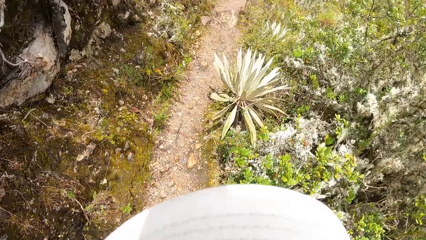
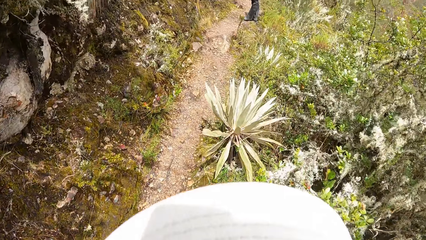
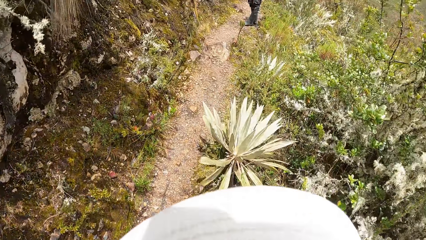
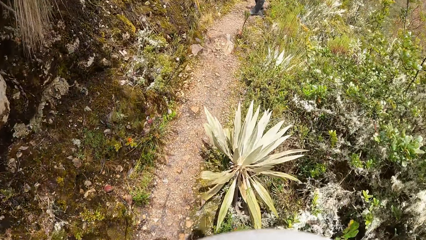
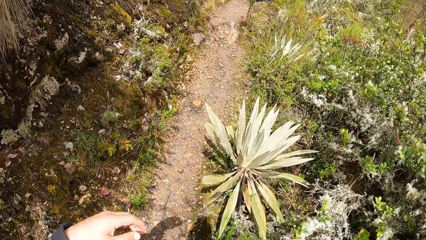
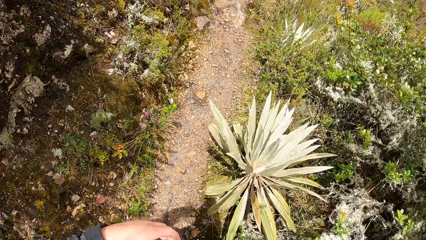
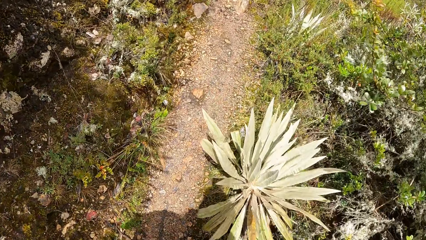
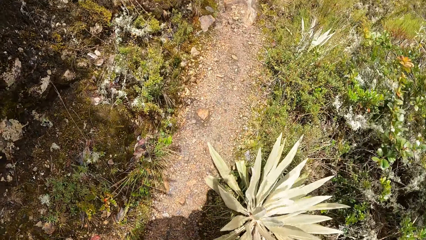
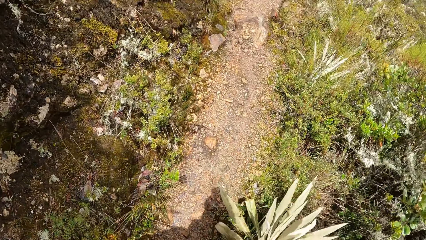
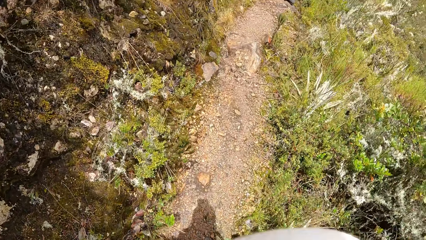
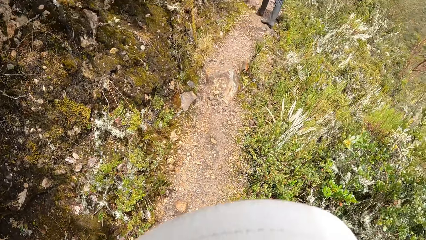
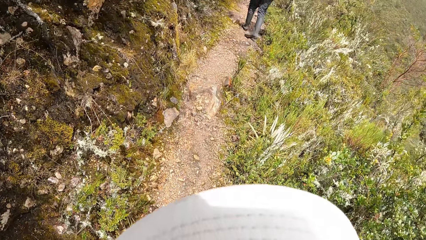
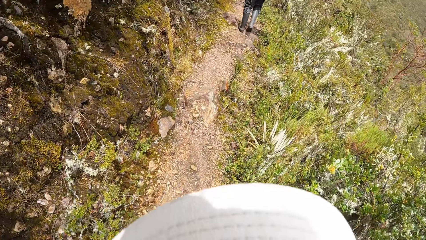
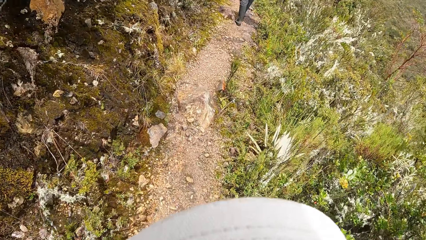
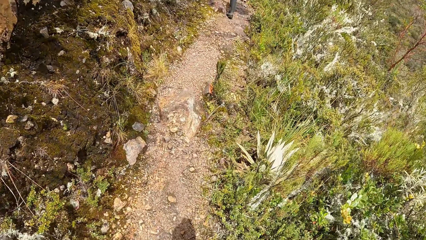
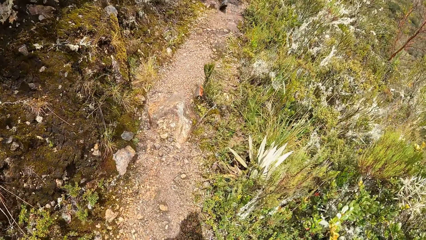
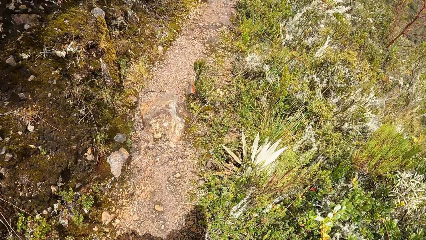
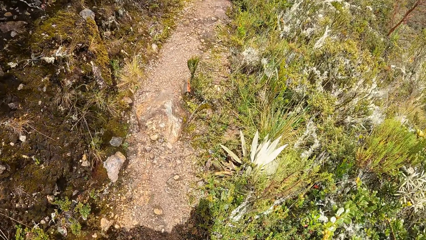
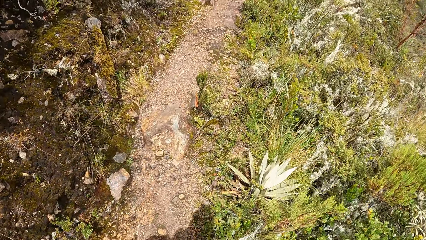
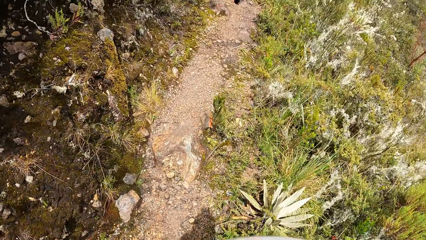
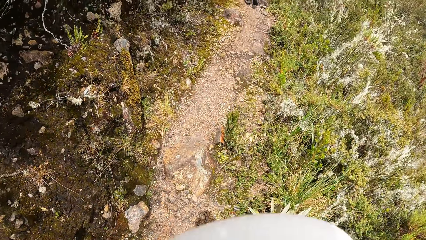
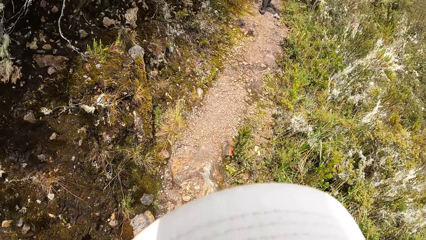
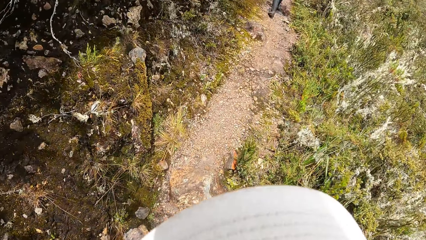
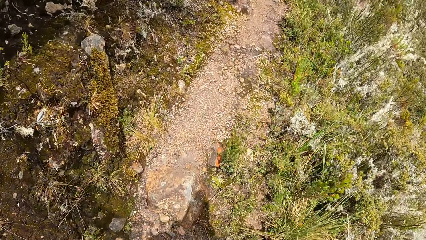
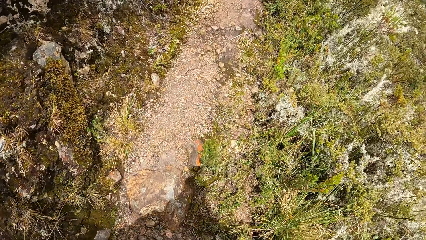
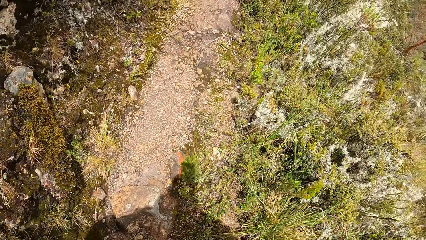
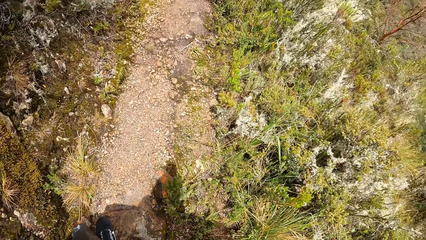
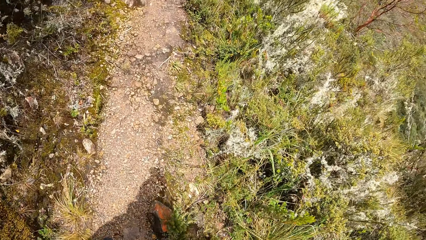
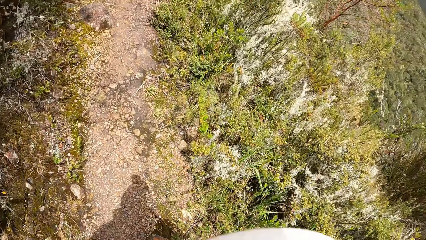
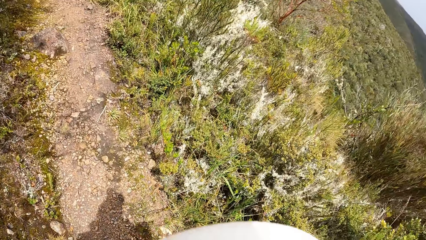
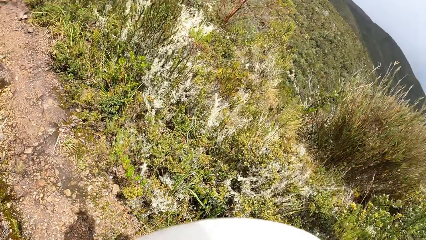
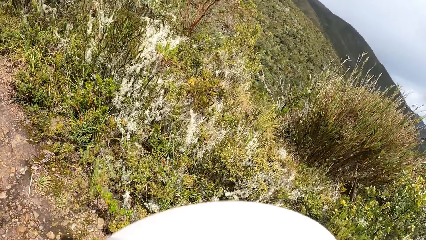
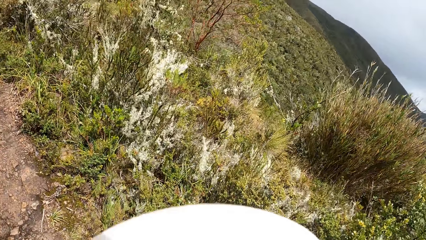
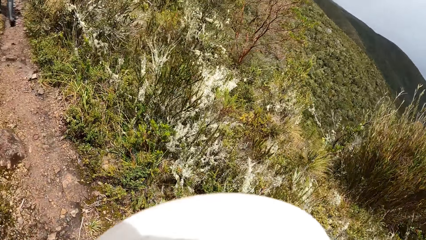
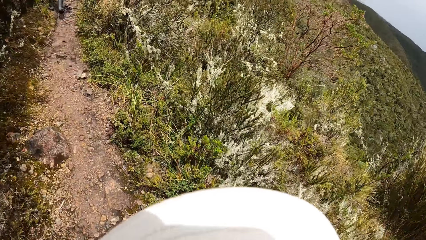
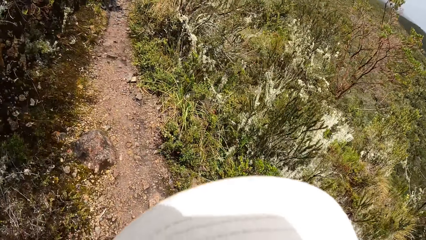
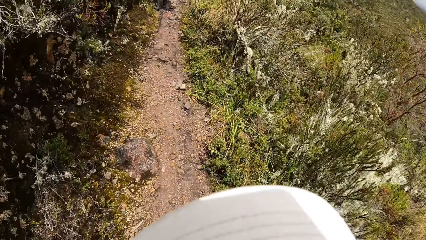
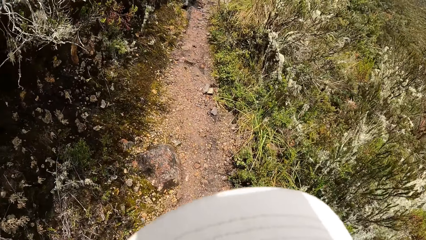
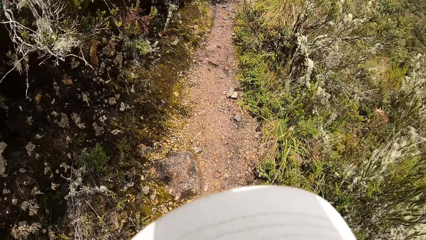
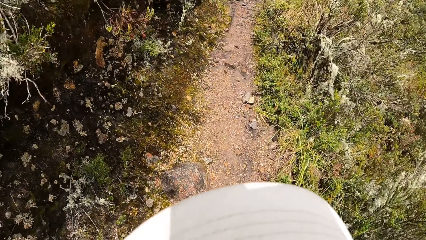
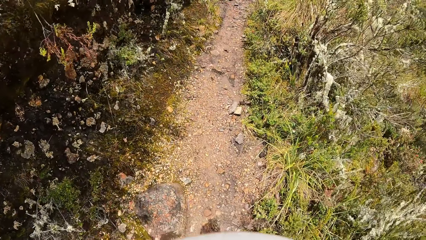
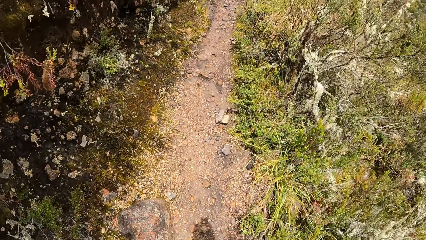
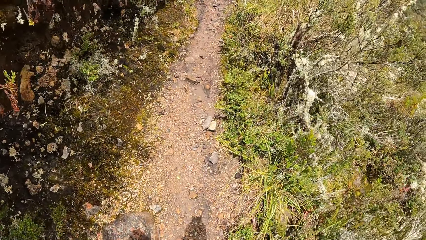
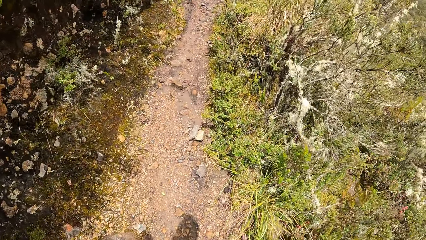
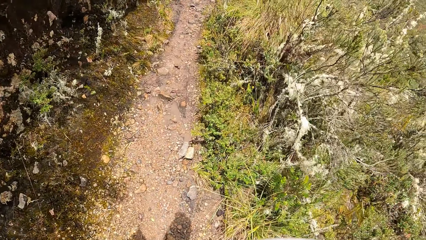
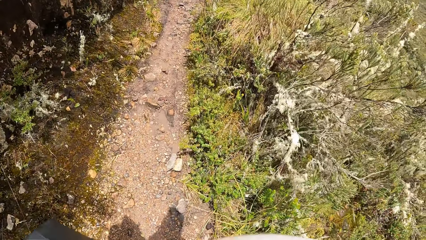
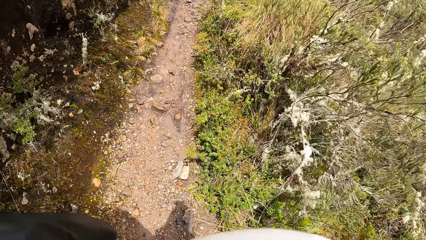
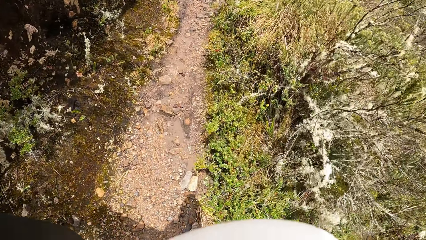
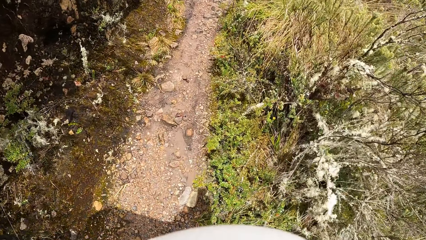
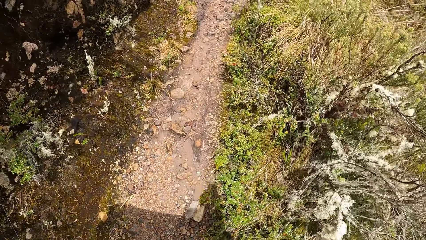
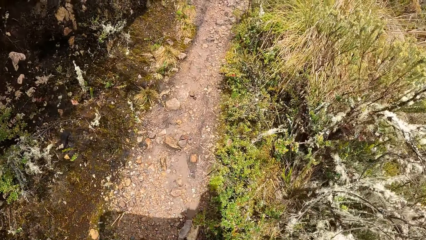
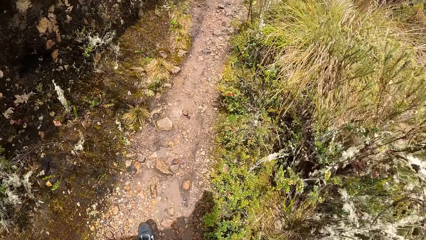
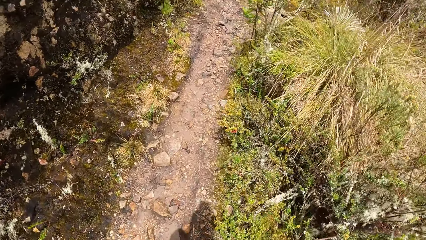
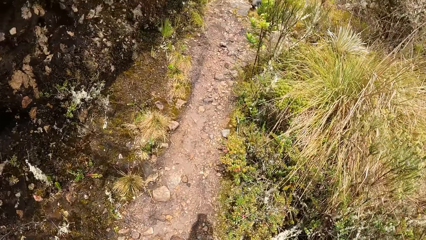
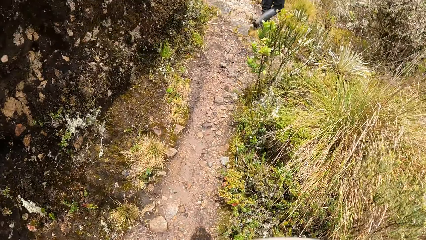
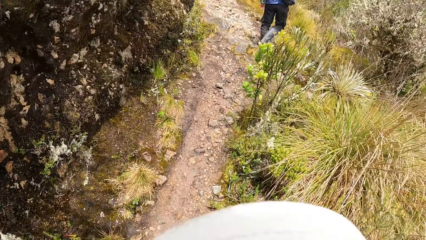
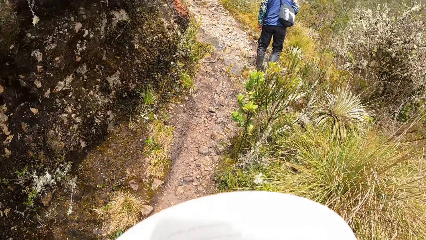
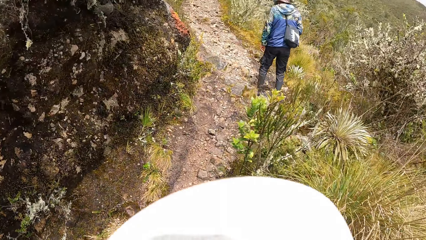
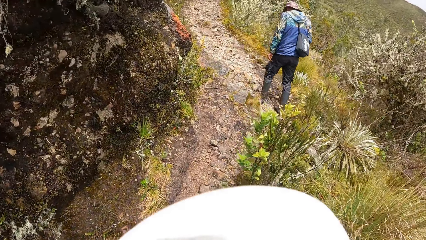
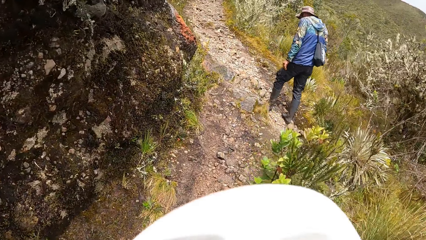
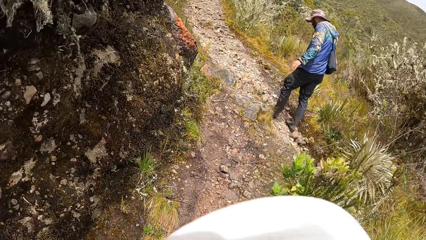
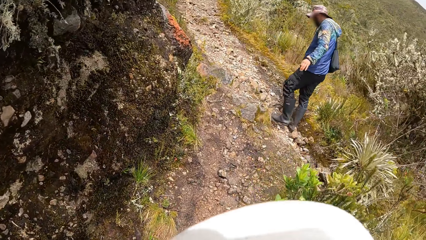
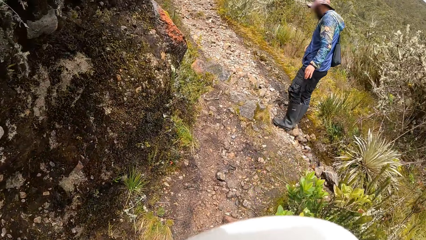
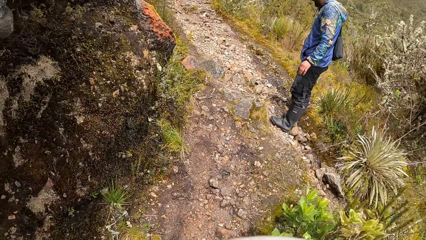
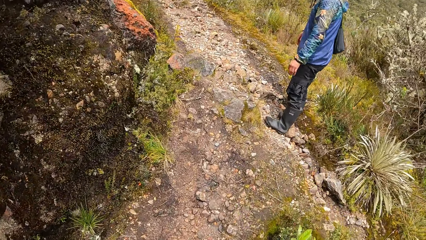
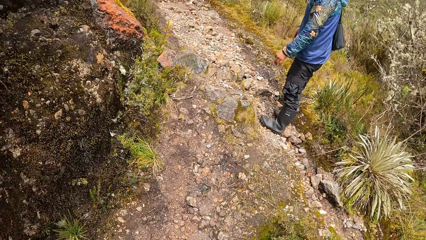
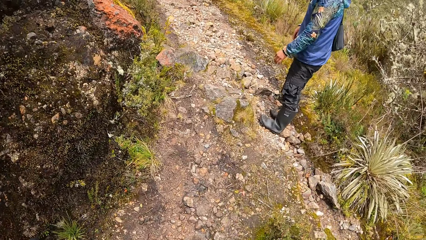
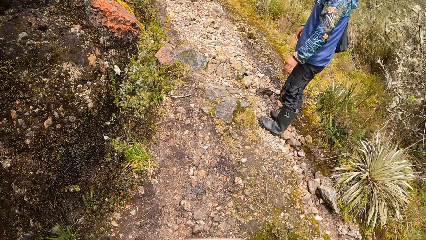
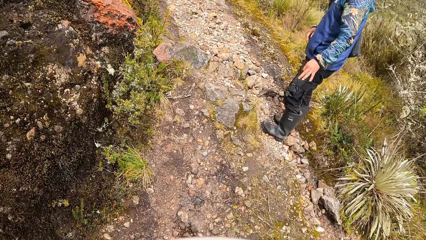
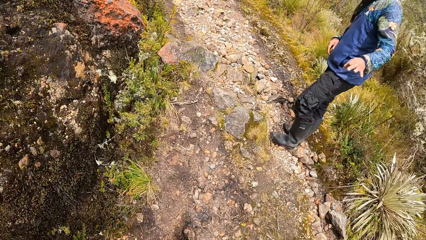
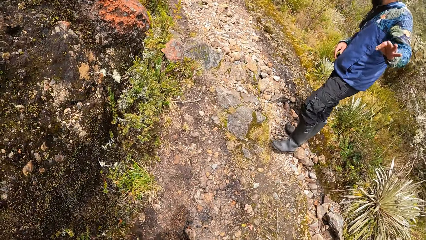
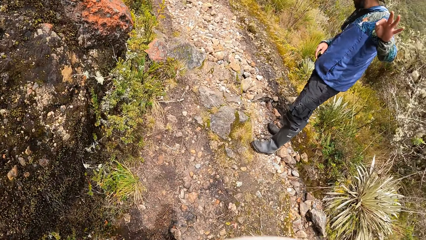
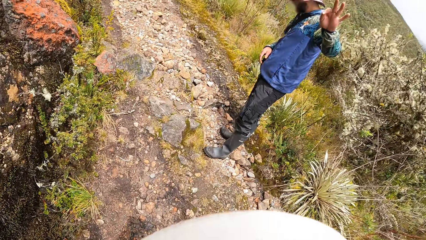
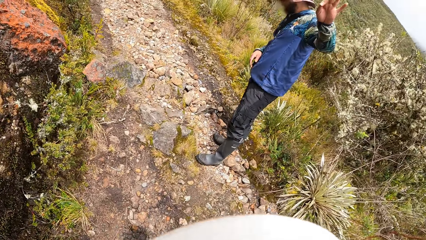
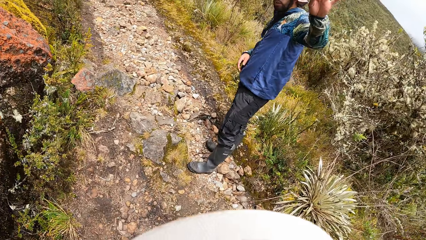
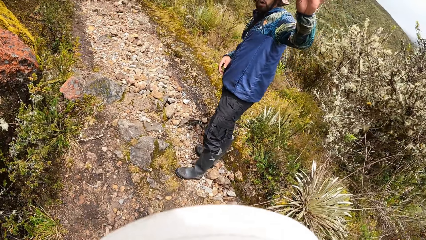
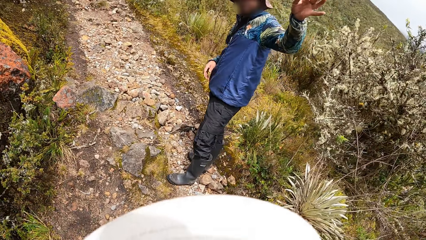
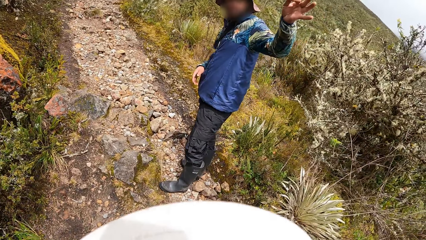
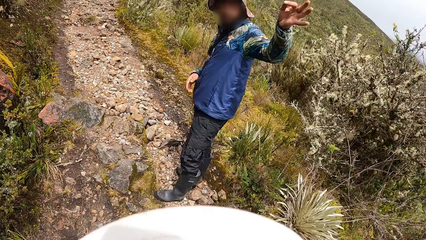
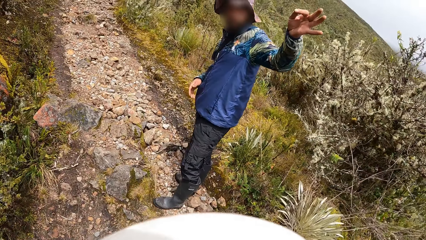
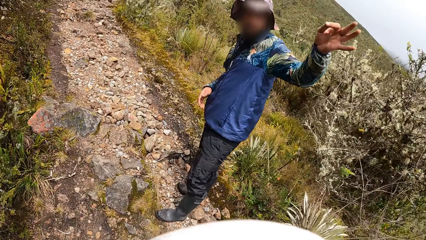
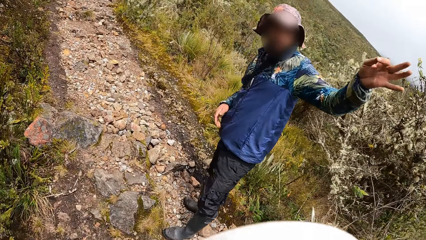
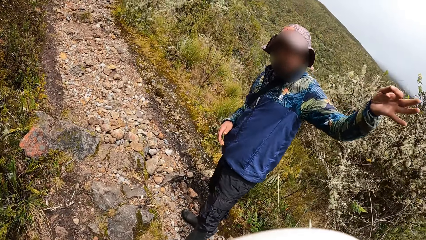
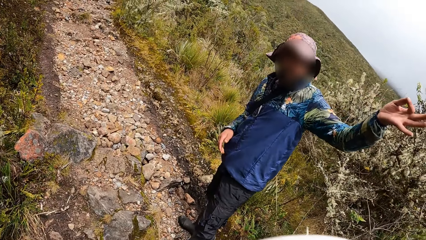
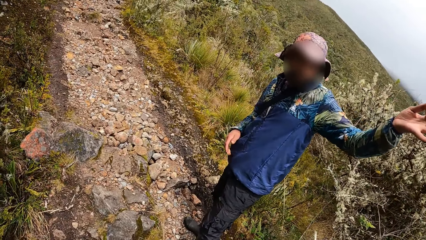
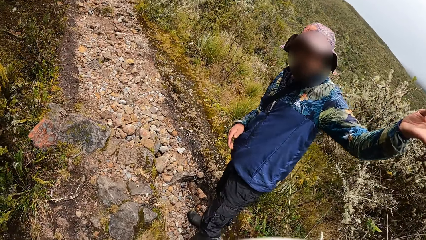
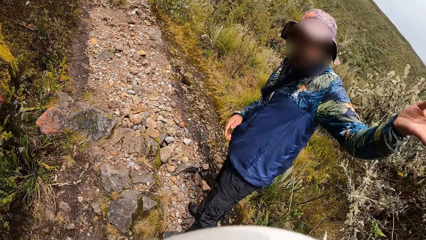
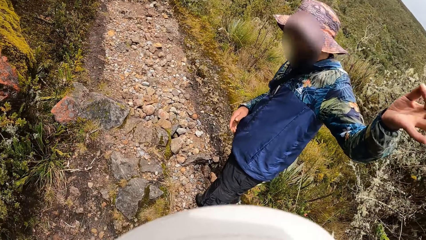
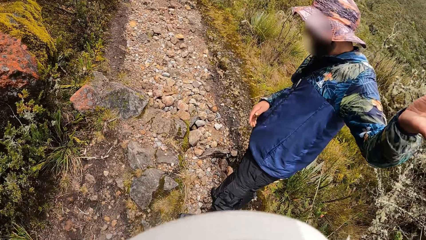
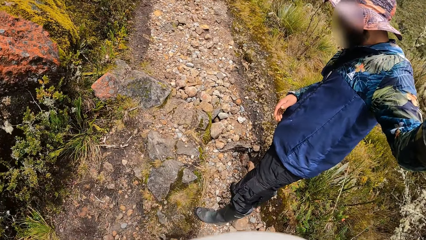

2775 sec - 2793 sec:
The camera wearer walks around the forest. They look around the forest. They look at a man. The man interacts with the camera wearer and the group of people. The man looks at the rock.
